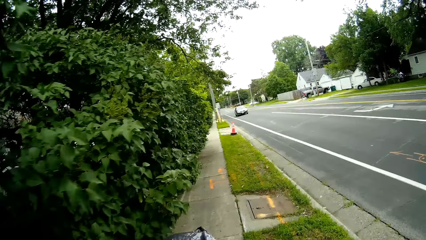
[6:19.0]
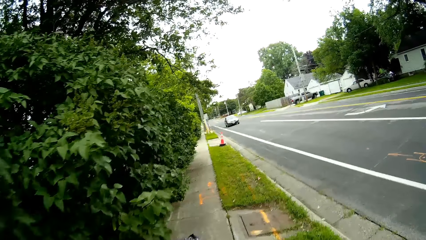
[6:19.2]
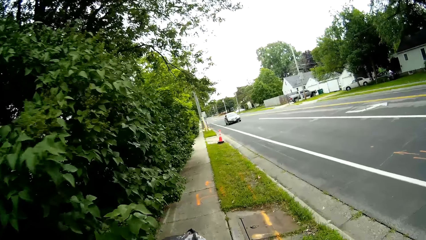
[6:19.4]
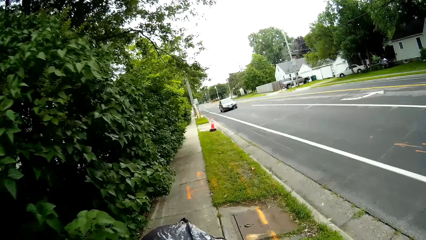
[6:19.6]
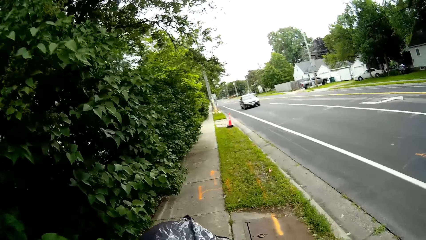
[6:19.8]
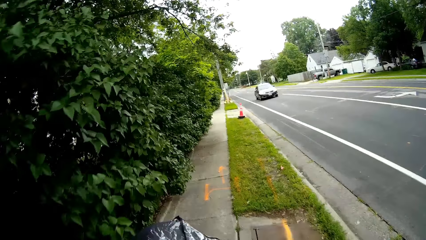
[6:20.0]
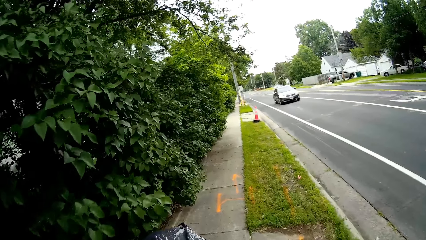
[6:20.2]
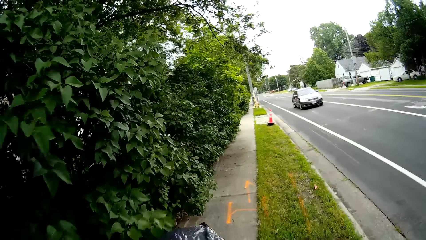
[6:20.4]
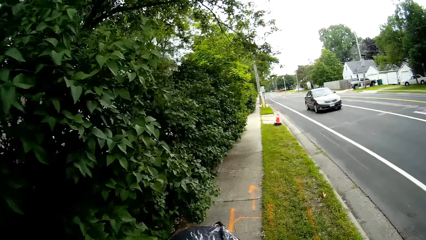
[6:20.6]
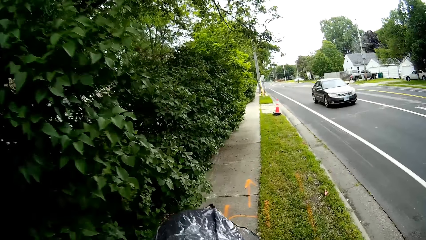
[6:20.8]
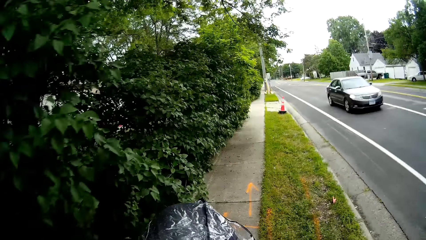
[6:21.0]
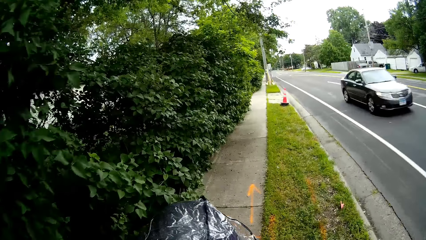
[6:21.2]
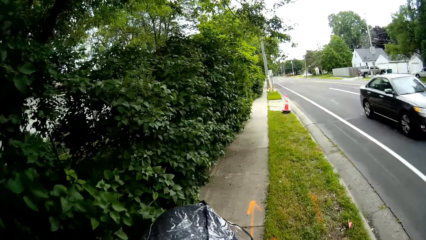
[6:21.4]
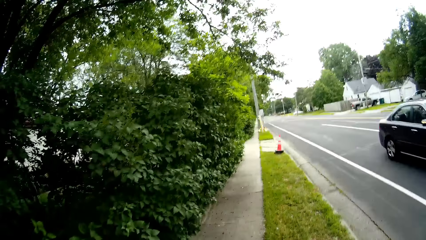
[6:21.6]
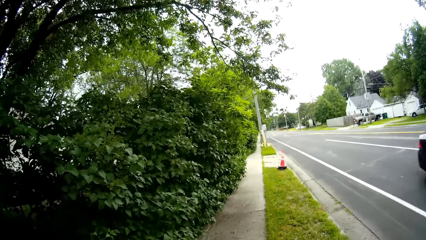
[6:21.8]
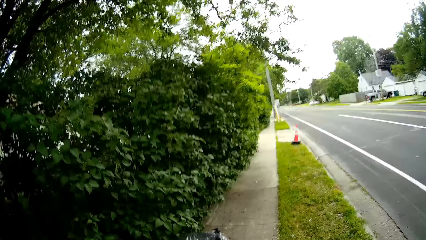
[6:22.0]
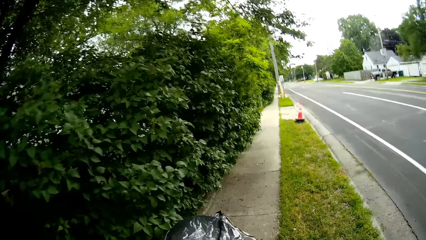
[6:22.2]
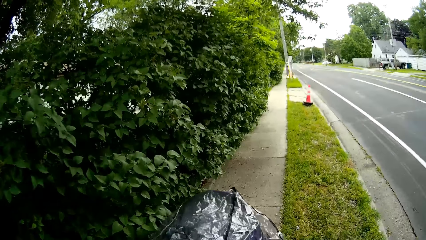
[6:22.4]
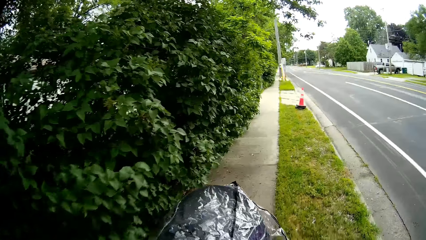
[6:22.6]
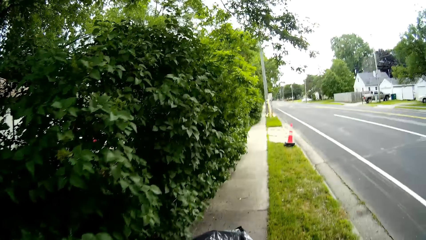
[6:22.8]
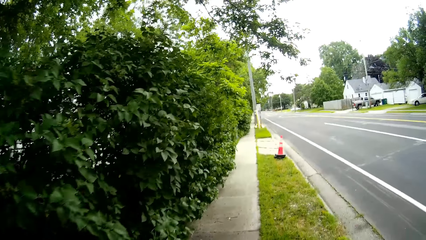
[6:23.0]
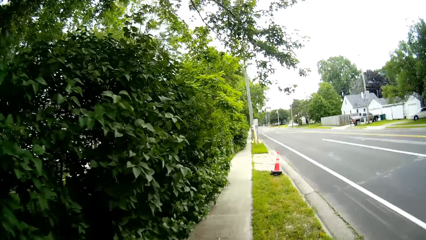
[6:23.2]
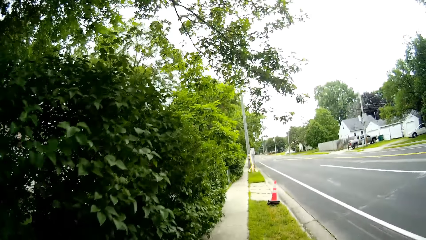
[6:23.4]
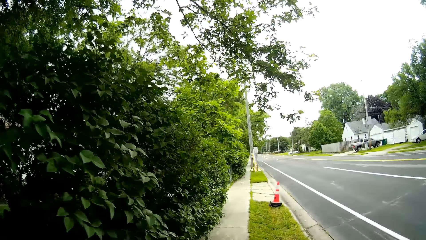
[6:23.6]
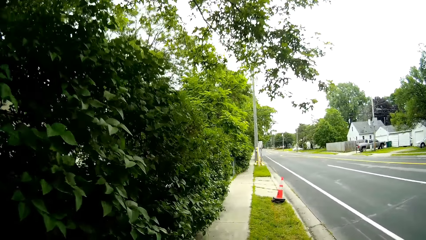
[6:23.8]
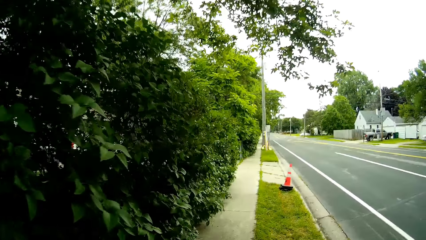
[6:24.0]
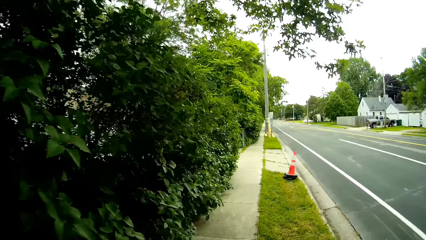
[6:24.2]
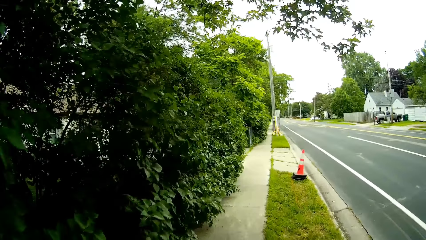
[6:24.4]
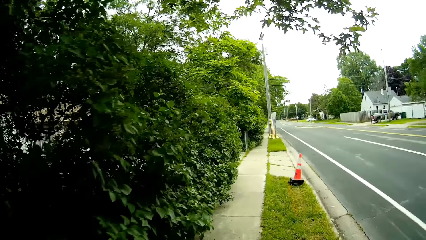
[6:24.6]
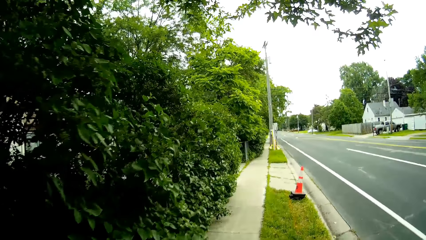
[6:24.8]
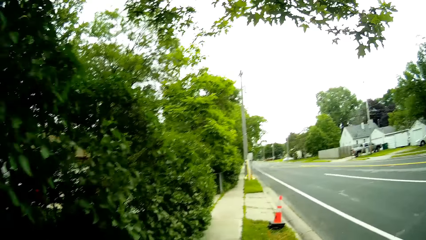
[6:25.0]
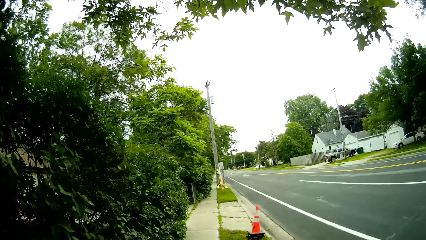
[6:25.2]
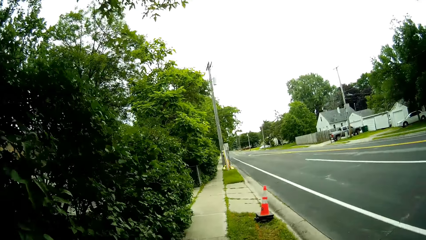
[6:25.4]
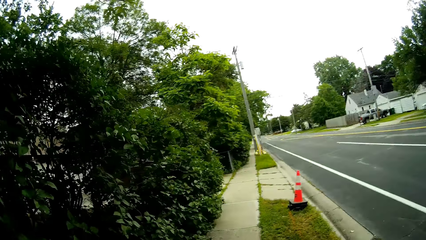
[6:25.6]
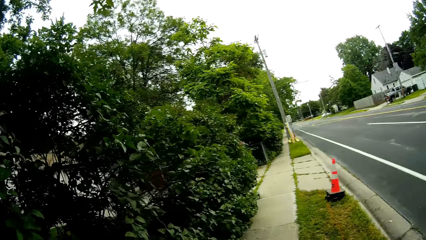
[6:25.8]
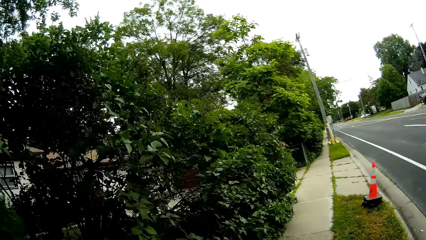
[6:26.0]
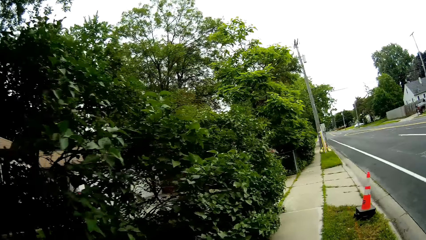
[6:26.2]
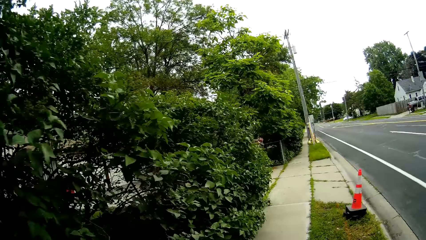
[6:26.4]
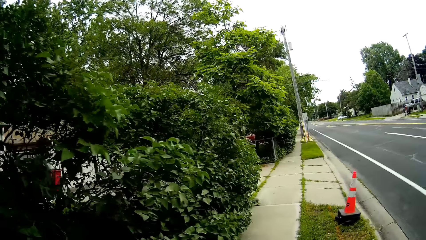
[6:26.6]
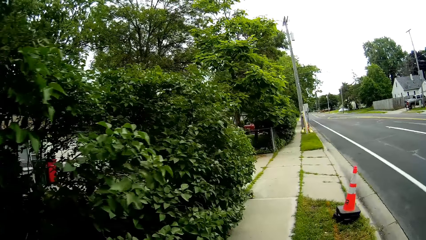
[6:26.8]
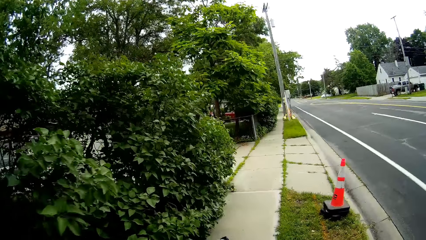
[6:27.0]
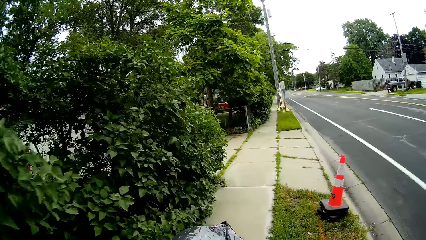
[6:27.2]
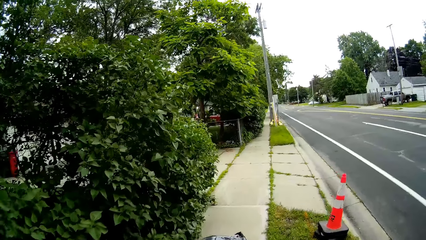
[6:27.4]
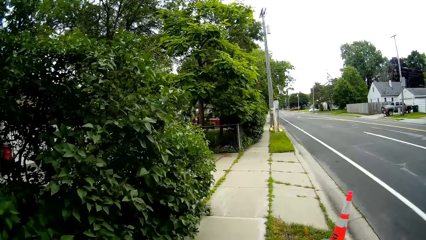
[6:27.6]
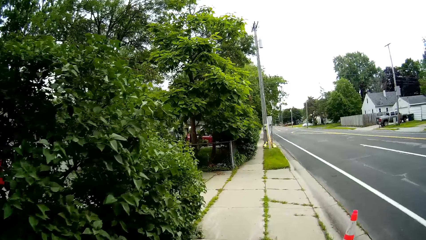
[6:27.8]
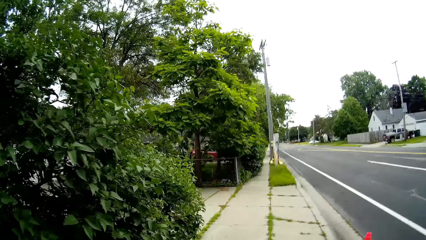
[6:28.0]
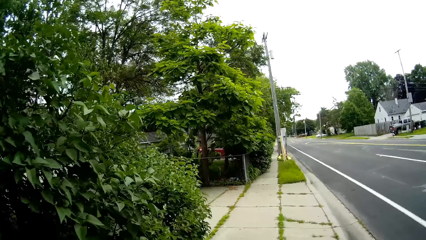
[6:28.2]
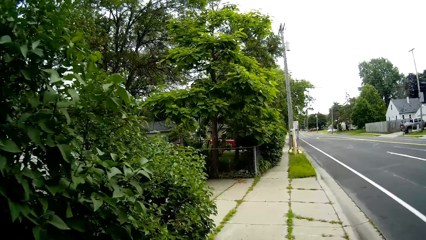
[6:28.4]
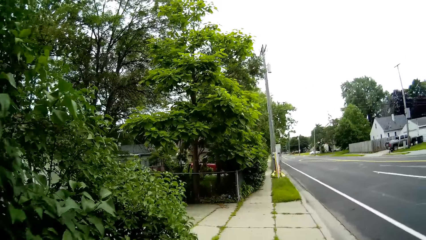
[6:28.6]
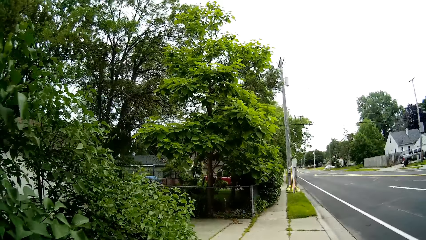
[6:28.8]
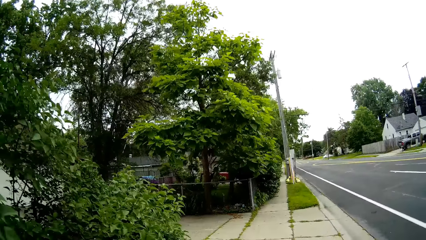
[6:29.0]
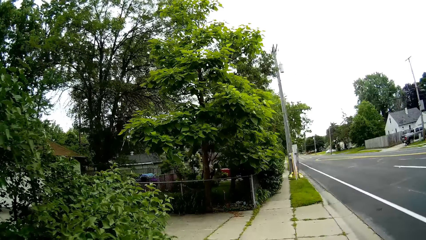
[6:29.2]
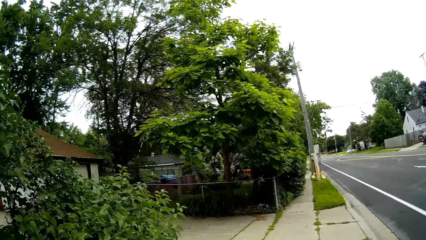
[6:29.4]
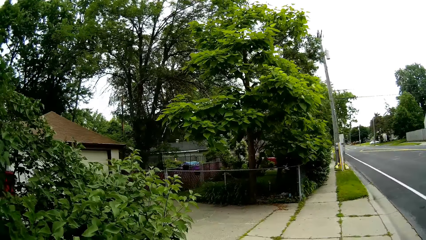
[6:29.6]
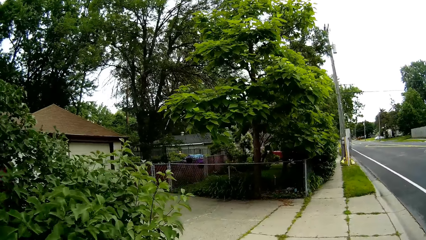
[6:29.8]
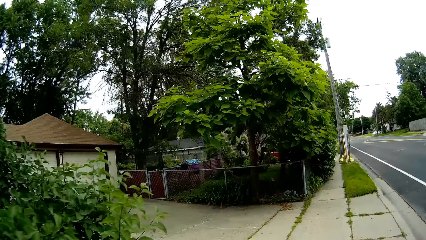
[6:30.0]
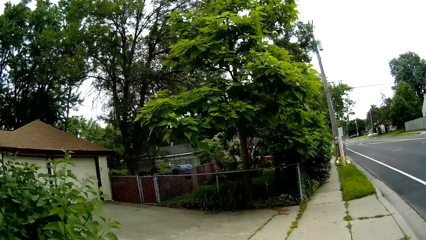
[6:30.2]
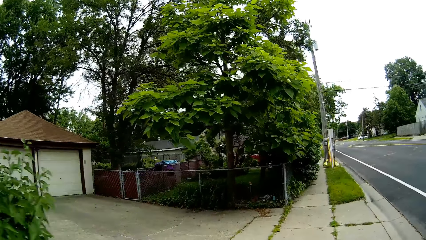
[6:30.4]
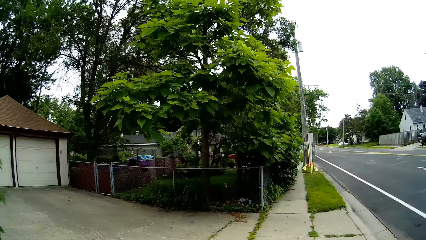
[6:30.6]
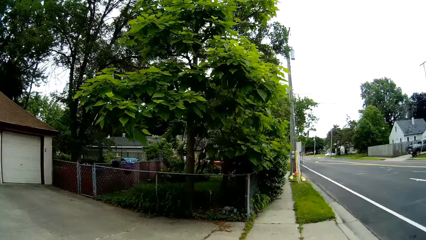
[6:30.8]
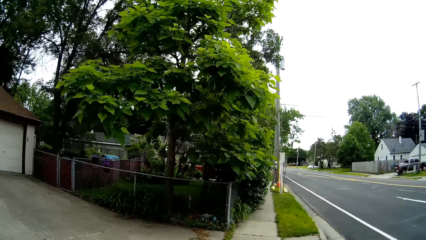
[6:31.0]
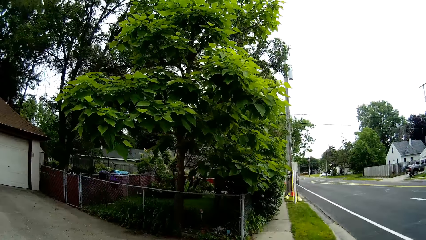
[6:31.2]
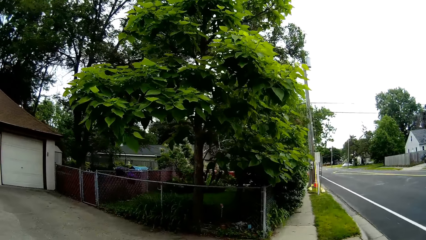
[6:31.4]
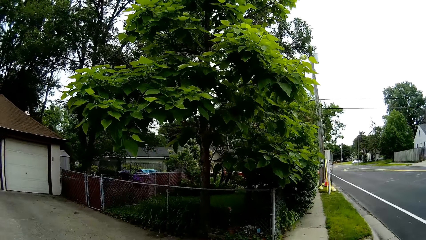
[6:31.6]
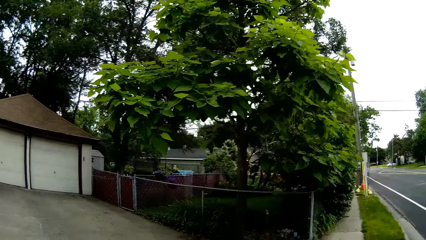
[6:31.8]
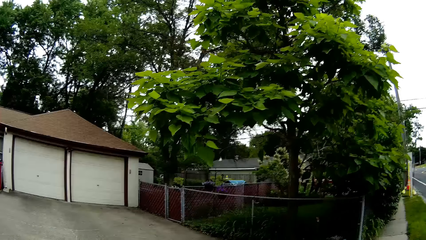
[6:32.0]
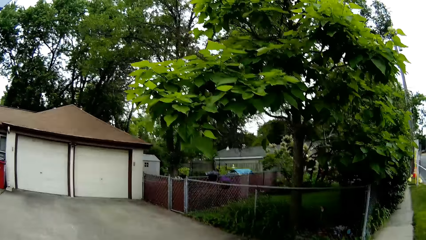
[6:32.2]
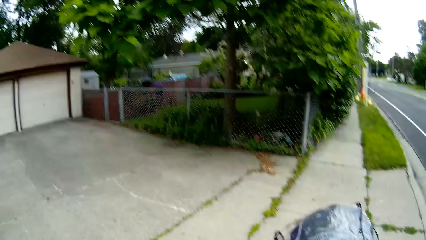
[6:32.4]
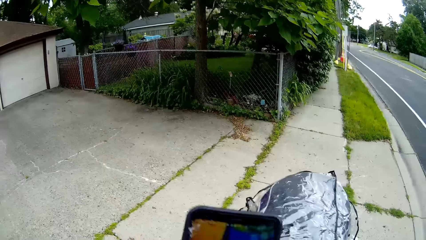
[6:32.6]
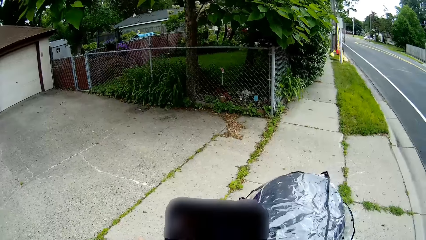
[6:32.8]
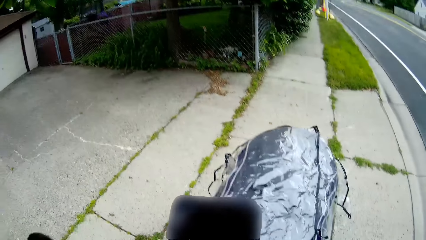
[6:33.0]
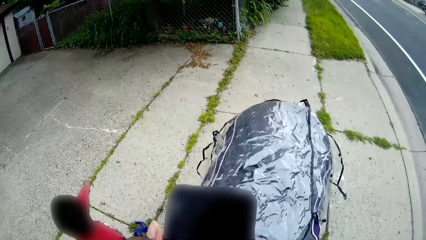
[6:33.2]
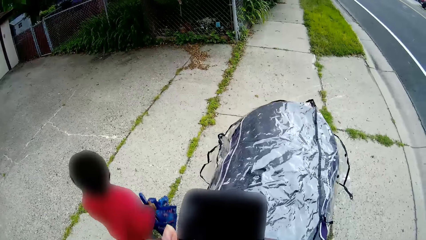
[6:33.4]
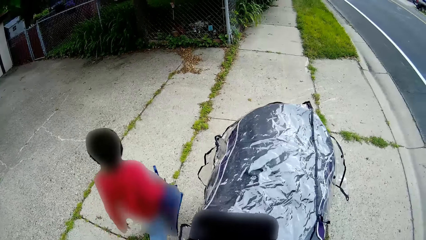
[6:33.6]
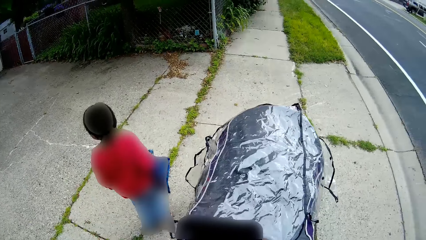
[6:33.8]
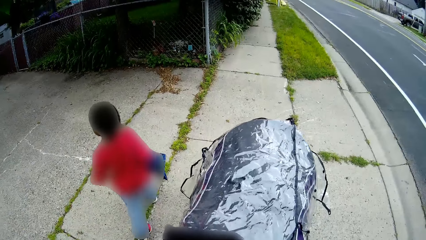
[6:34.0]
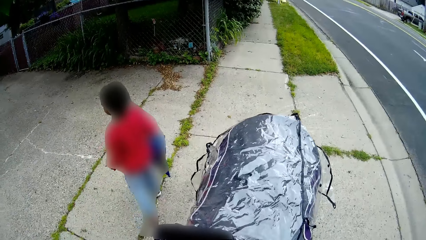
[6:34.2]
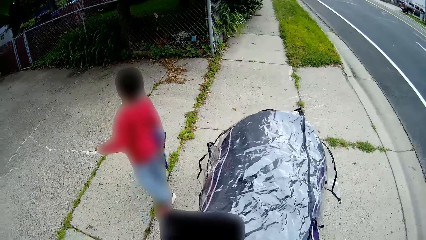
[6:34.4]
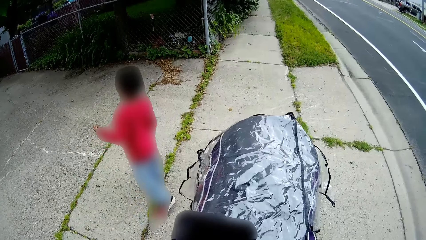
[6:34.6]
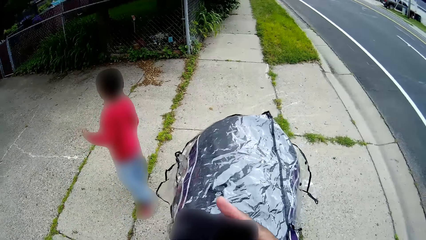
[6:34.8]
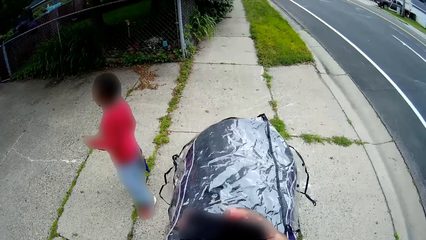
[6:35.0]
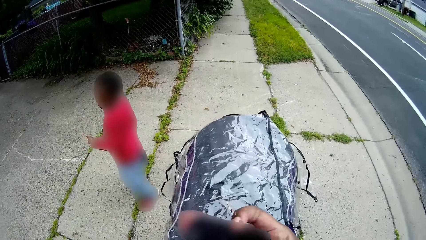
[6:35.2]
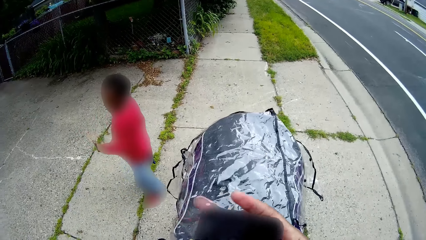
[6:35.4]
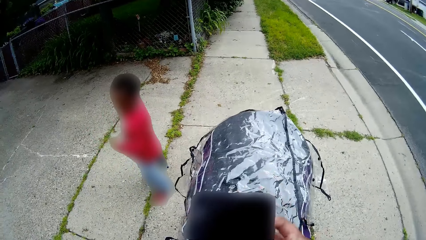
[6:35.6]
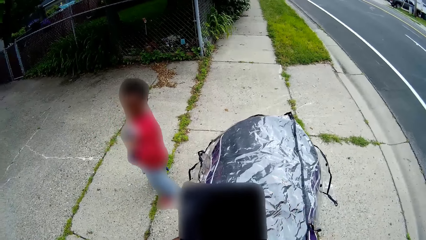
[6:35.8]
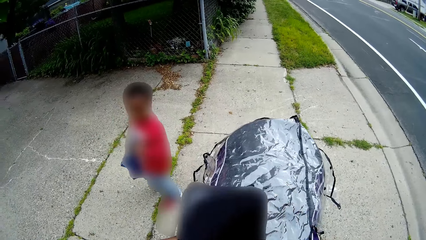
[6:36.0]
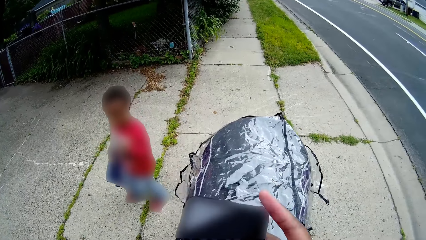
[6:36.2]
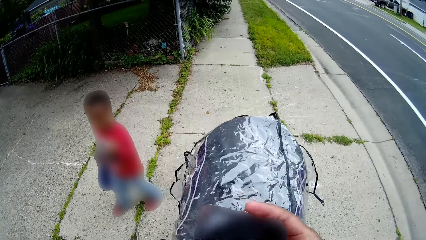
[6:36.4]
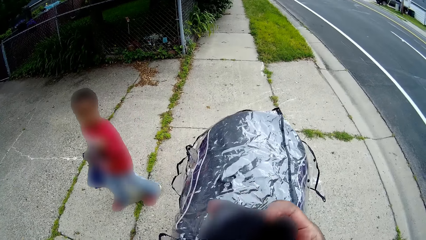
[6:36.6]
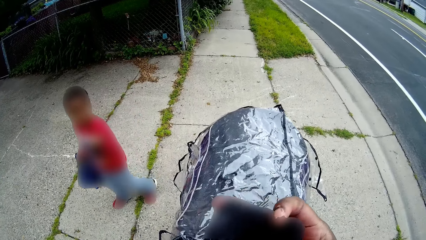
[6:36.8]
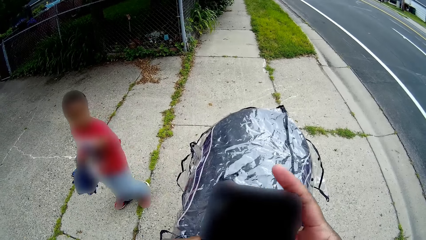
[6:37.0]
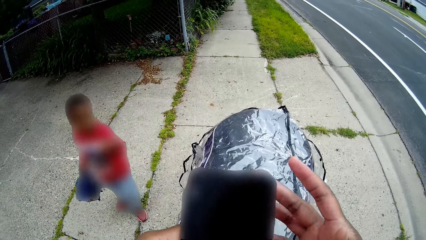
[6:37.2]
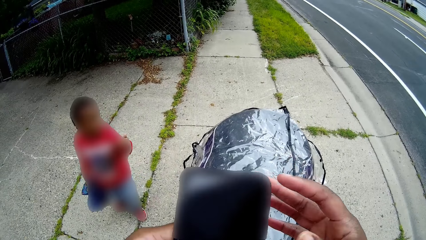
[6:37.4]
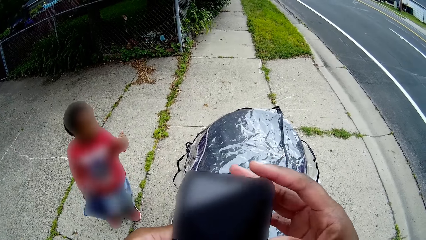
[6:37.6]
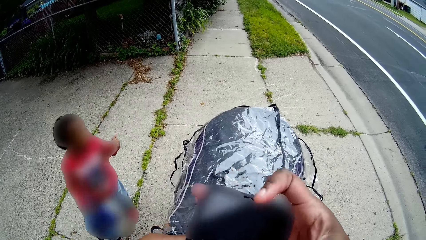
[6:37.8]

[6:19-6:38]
A black car drives past the camera wearer on a road. The camera wearer pushes the baby stroller. She walks on the sidewalk. A person looks around on the sidewalk. The camera wearer turns on the phone in her hands with her right index finger. She operates the phone.
